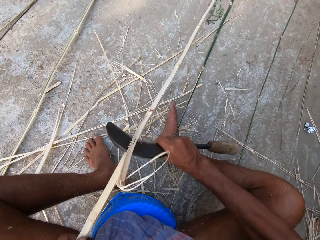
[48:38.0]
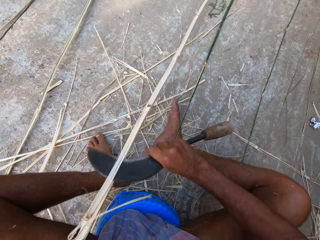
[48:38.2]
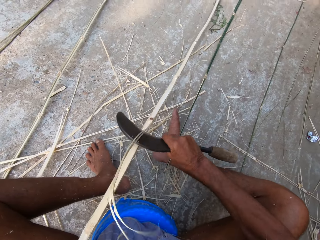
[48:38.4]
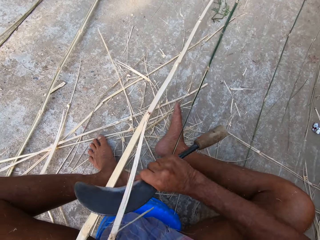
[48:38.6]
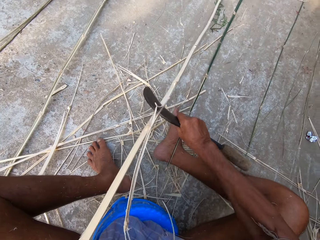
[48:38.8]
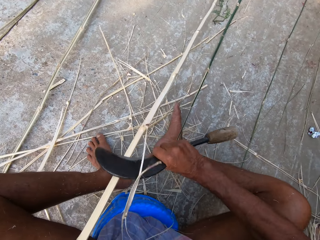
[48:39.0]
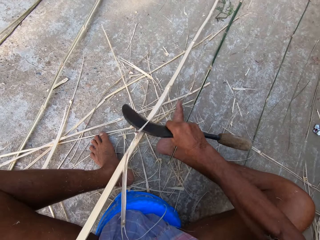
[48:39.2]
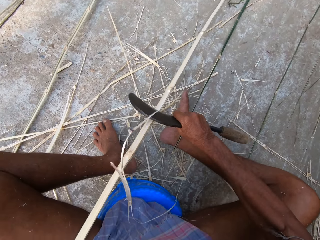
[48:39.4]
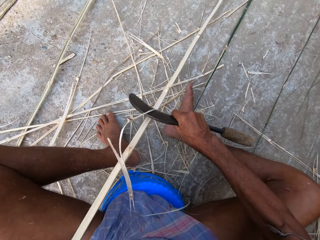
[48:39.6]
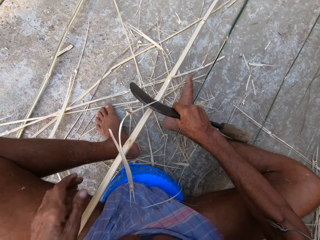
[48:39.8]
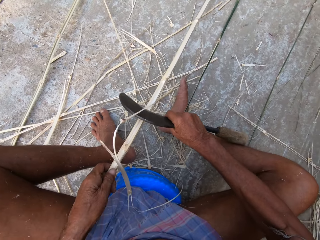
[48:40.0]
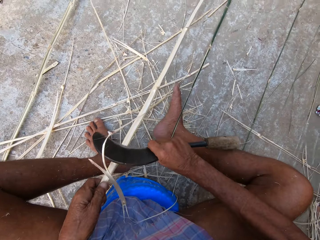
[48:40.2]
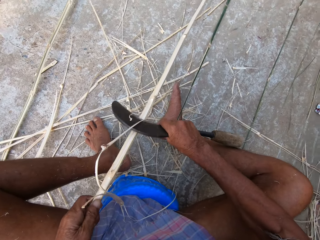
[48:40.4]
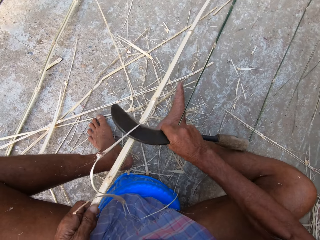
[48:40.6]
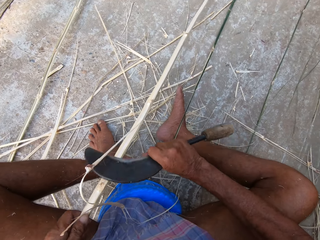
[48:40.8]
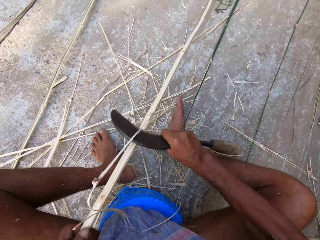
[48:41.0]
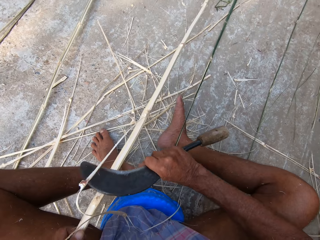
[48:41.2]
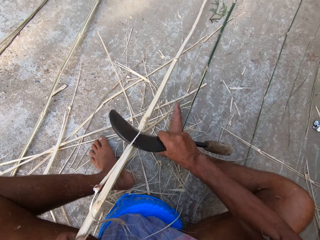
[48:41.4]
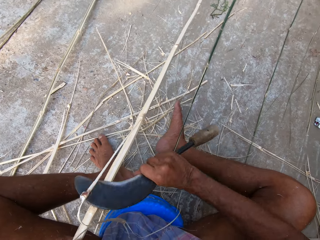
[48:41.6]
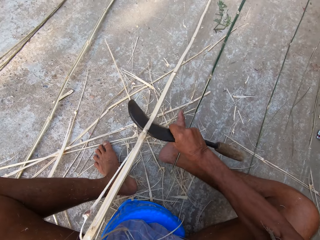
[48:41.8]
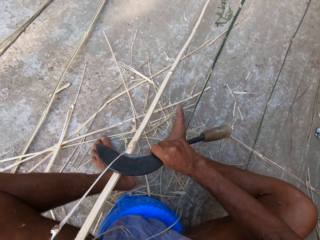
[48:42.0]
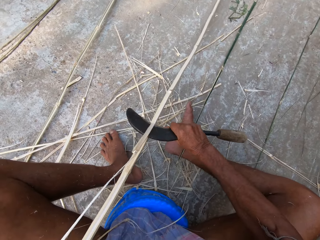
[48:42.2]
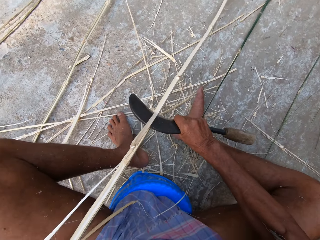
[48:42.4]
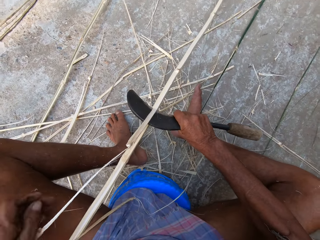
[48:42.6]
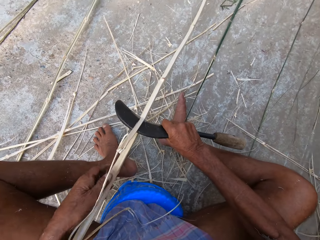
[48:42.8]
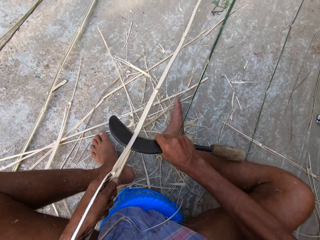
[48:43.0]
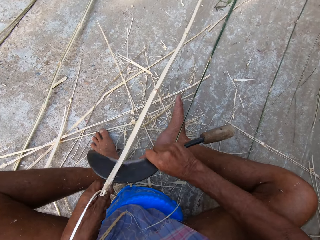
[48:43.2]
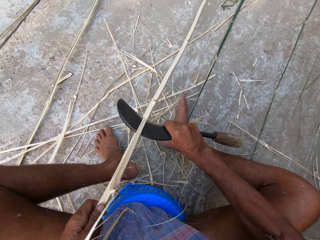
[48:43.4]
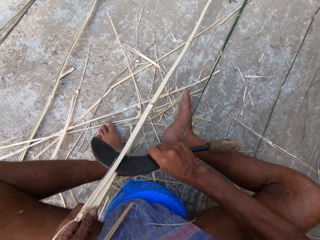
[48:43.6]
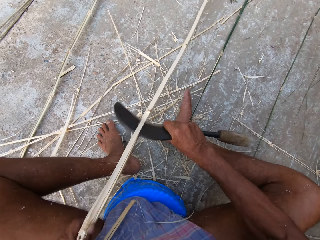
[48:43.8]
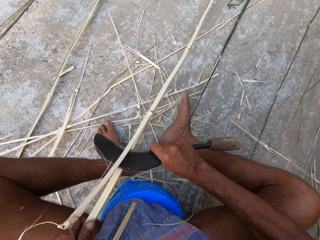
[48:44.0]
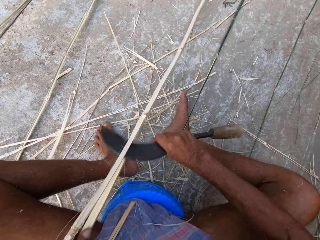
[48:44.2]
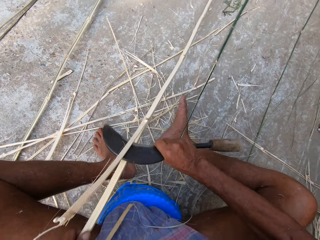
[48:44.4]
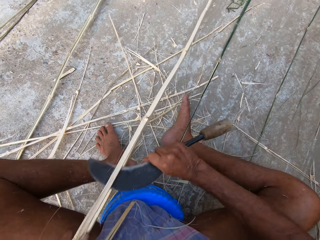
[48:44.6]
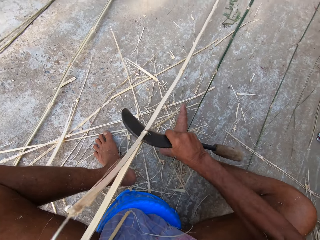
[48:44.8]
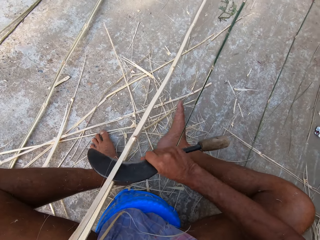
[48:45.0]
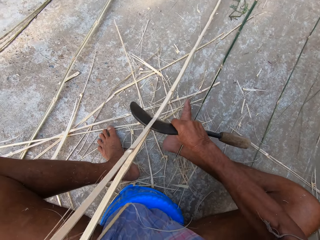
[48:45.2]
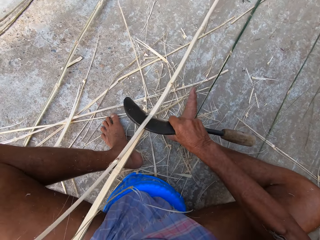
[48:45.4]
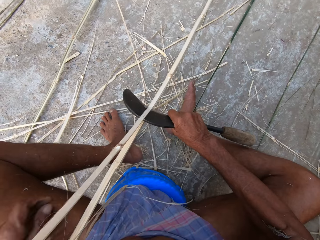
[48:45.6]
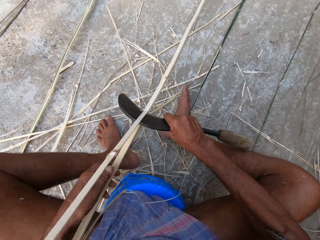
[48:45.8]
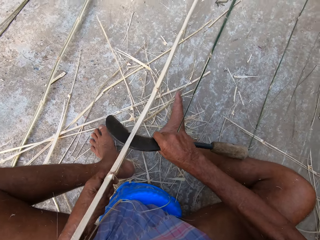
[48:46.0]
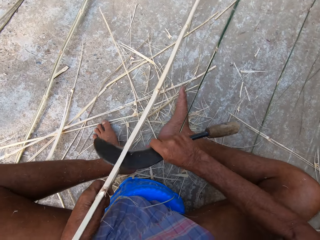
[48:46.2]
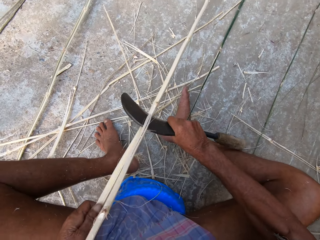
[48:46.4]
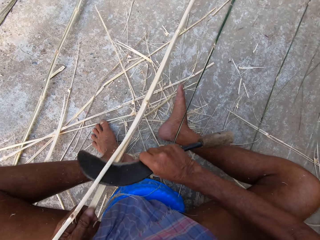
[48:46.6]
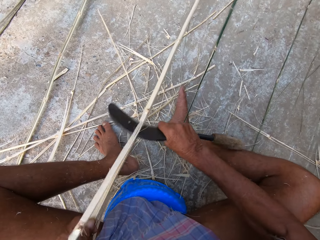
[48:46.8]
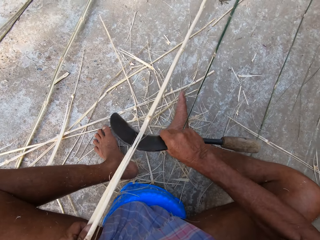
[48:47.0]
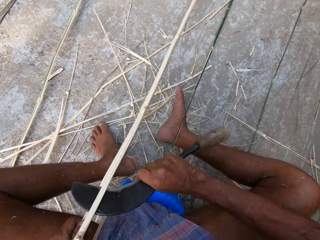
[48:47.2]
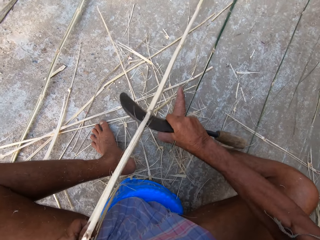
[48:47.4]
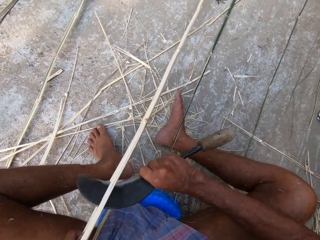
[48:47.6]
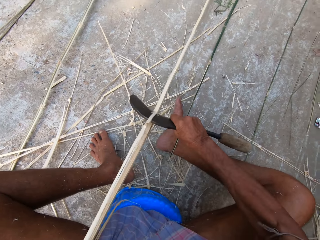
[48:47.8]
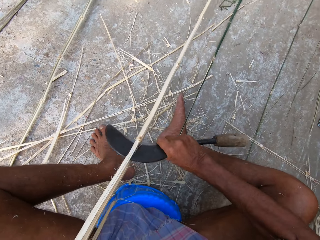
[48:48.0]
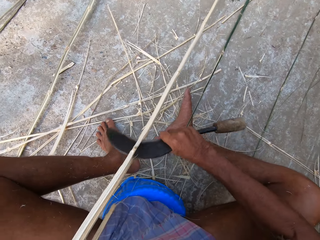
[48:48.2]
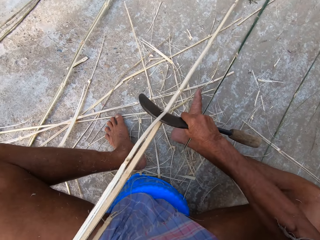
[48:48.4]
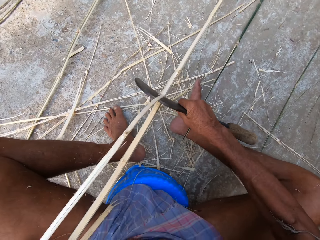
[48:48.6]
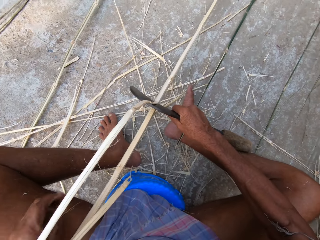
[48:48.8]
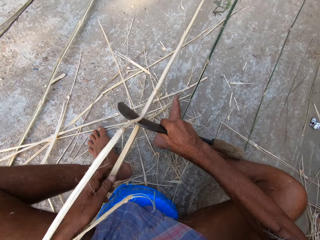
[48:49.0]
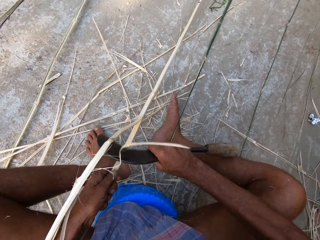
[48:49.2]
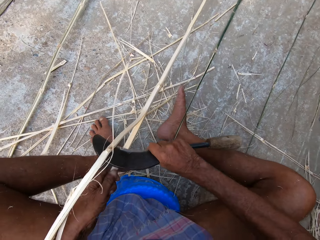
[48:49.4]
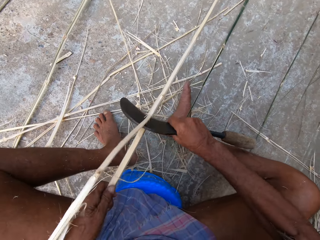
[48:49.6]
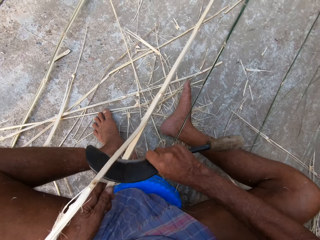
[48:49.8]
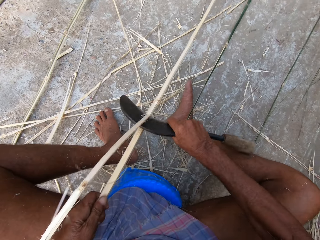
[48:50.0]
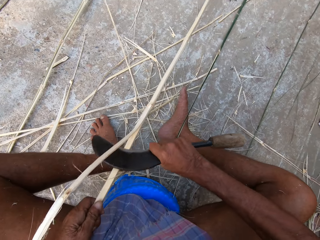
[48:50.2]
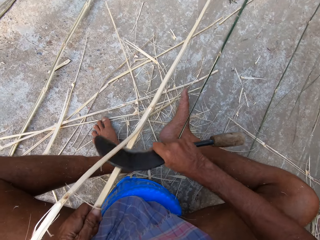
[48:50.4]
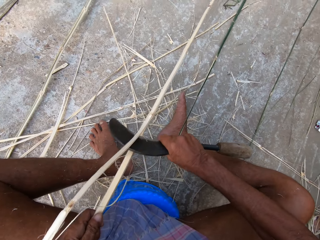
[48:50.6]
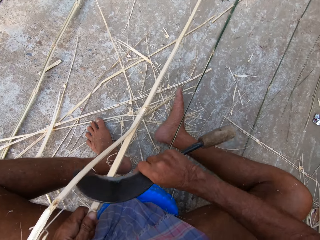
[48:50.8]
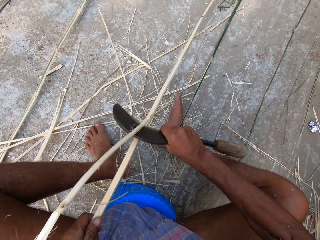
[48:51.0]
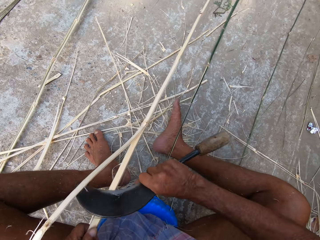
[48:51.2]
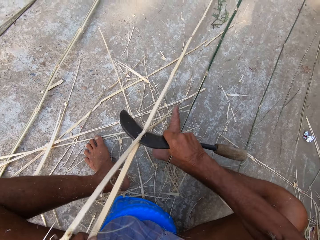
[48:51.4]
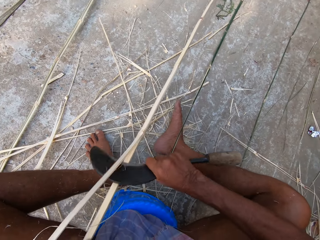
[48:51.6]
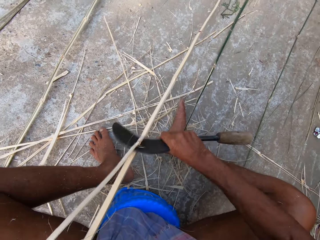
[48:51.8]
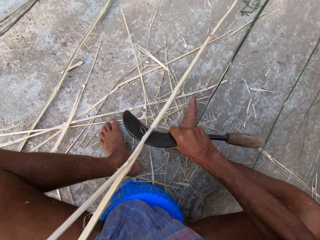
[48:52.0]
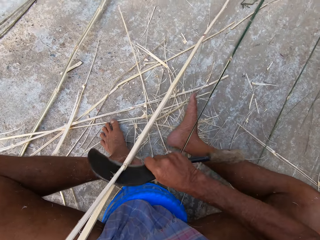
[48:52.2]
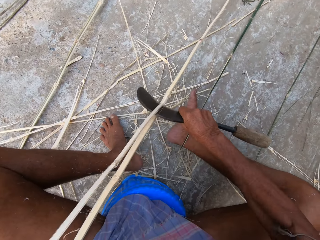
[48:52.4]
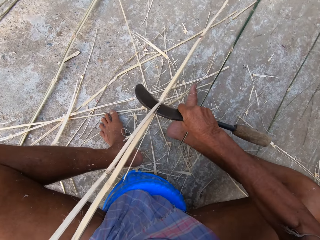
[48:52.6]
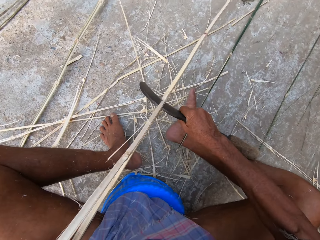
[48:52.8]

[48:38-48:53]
The camera wearer cuts a bamboo stick with a sickle tool repeatedly. A person talks with the camera wearer. The camera wearer cuts the bamboo stick with the sickle tool repeatedly.

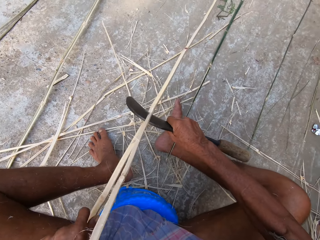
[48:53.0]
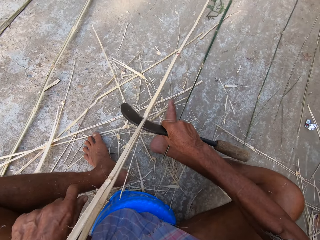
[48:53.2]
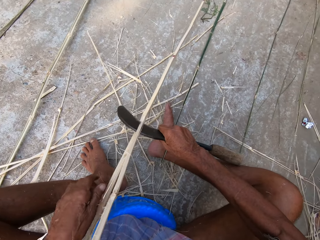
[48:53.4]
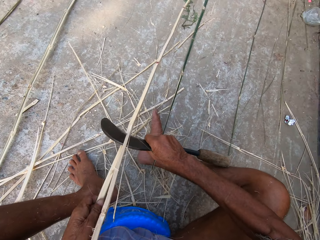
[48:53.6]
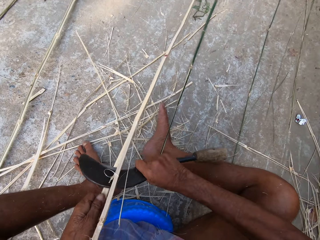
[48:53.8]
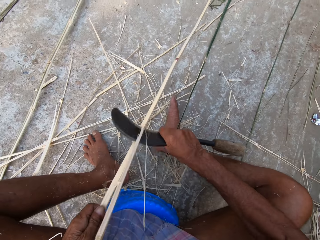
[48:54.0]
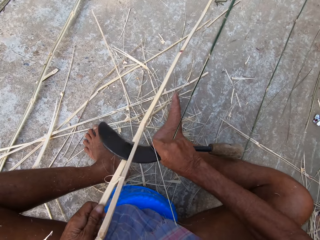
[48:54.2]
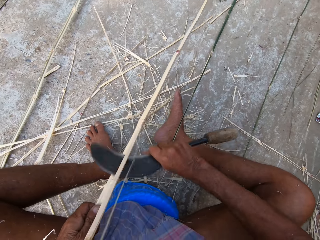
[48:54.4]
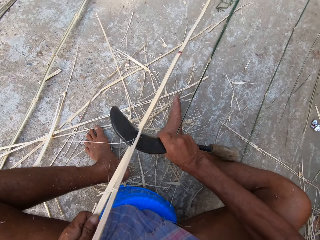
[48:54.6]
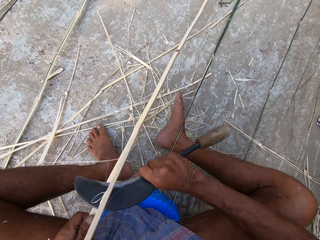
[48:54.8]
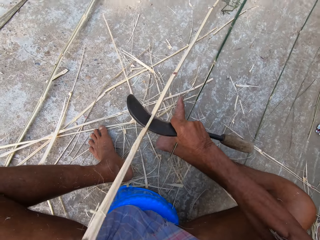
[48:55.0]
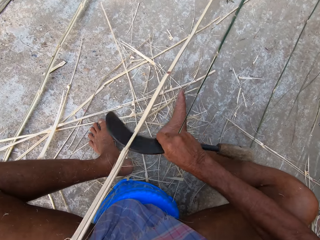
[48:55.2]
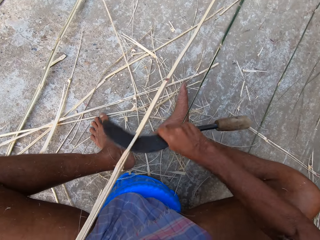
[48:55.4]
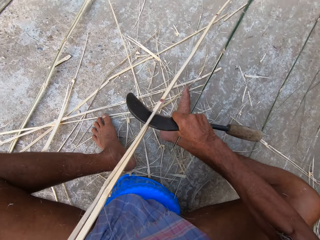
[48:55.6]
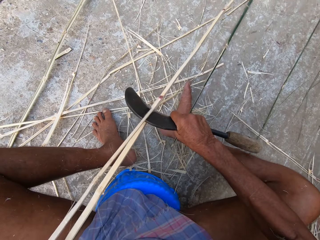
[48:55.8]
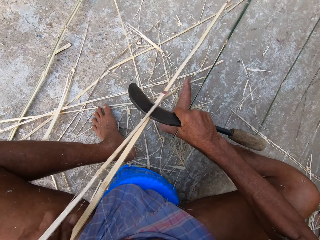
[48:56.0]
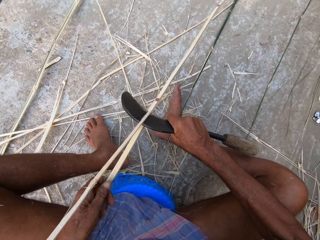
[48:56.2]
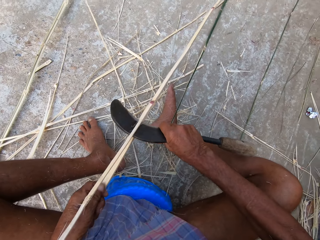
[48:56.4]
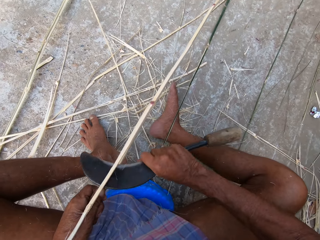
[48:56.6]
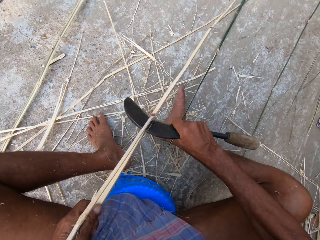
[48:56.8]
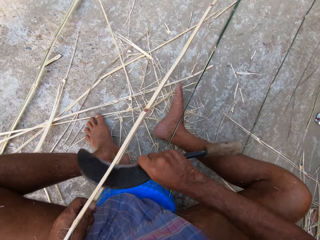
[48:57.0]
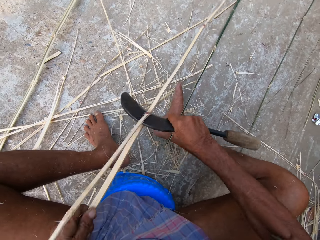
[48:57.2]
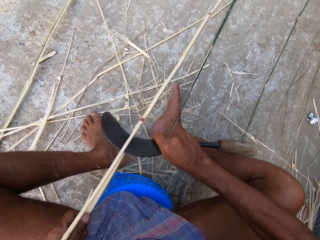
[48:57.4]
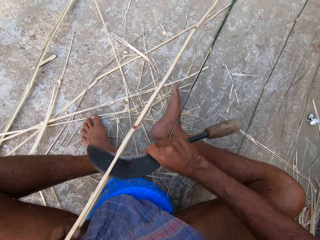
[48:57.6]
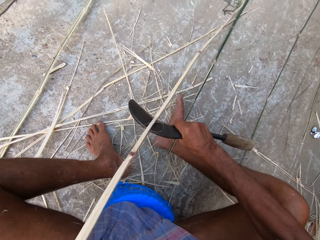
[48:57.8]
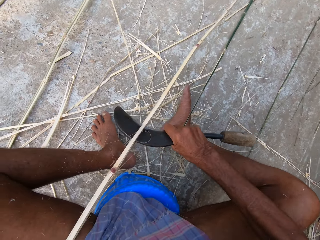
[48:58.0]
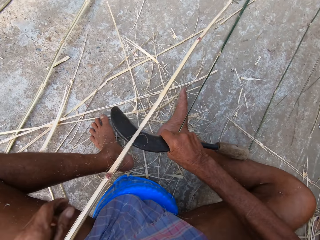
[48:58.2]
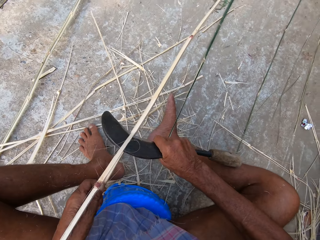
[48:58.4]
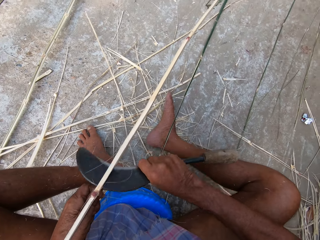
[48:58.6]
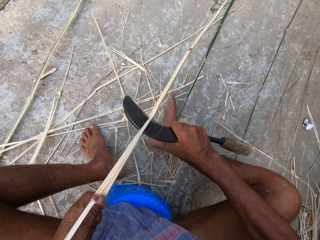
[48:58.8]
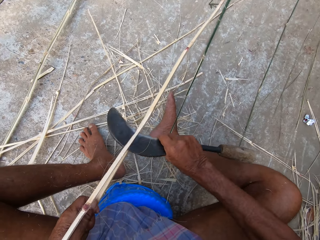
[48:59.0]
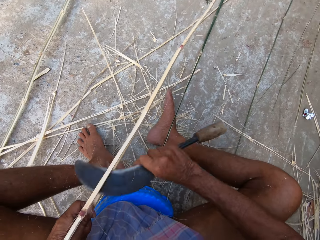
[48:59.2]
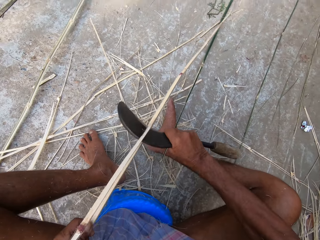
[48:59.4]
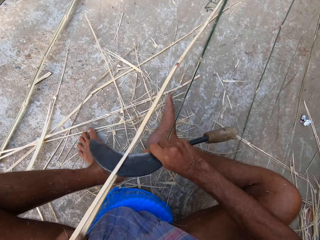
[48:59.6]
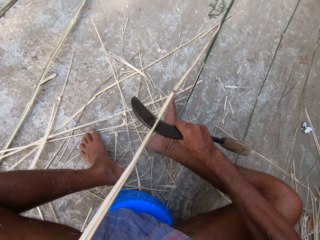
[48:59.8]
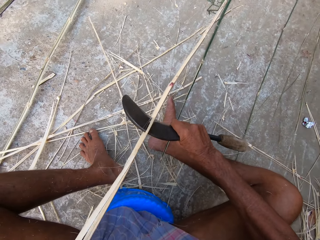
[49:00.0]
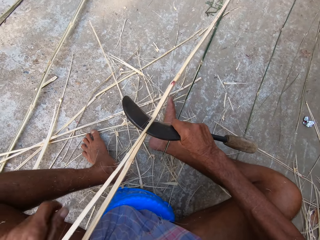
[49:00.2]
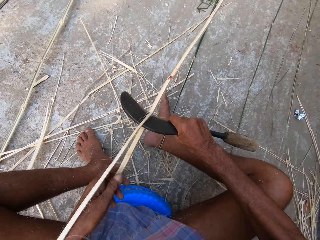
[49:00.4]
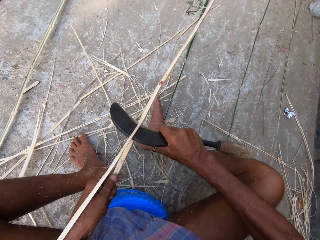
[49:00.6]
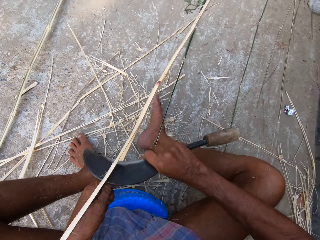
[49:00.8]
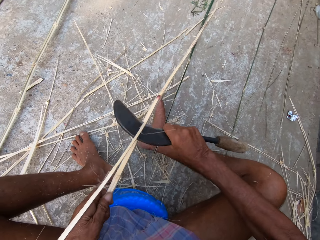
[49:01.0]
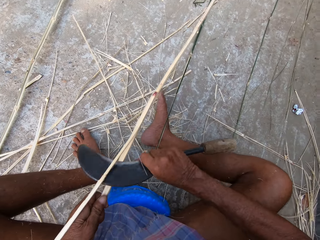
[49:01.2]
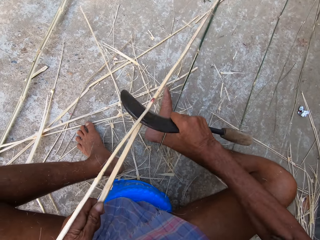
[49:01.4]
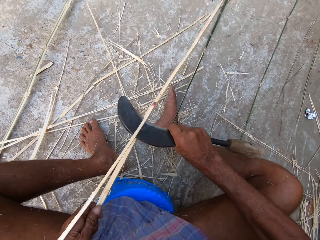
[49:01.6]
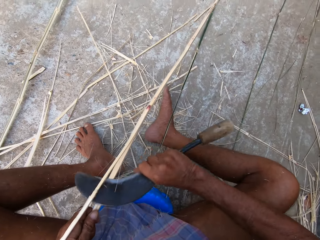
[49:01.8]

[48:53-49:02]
The camera wearer cuts a bamboo stick with a sickle tool repeatedly.
